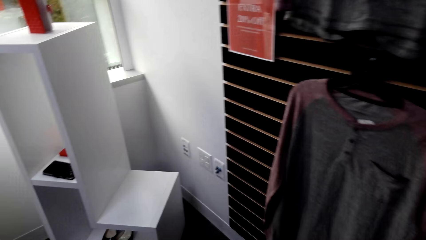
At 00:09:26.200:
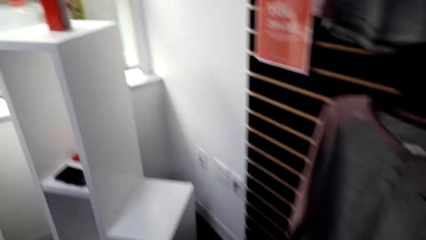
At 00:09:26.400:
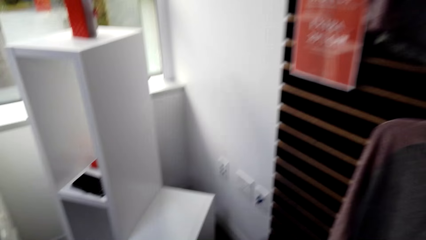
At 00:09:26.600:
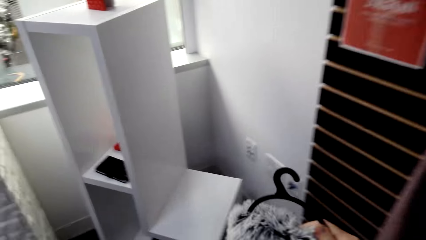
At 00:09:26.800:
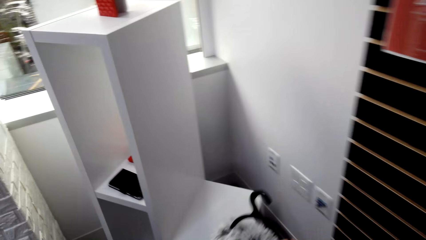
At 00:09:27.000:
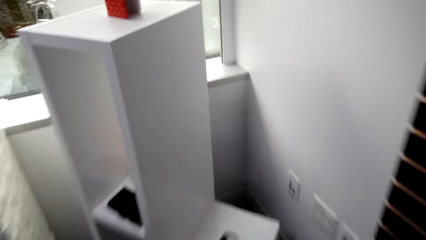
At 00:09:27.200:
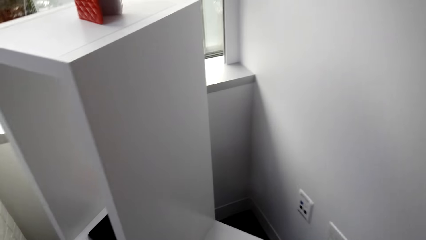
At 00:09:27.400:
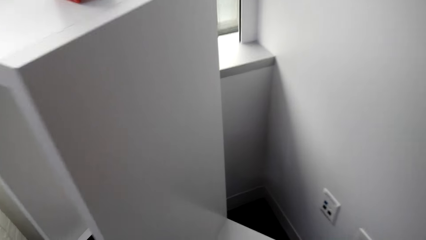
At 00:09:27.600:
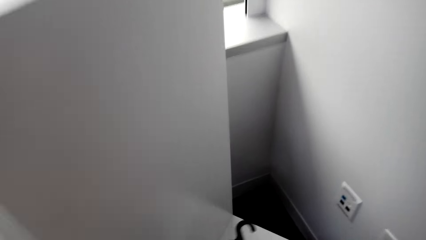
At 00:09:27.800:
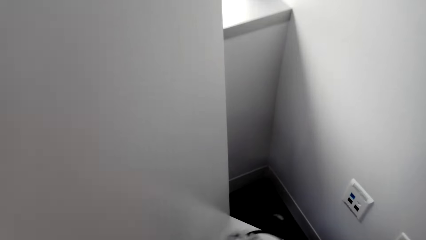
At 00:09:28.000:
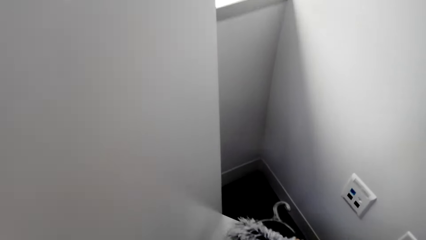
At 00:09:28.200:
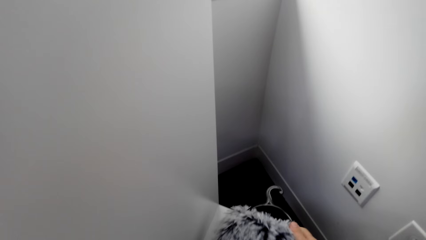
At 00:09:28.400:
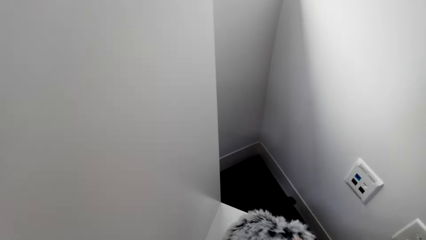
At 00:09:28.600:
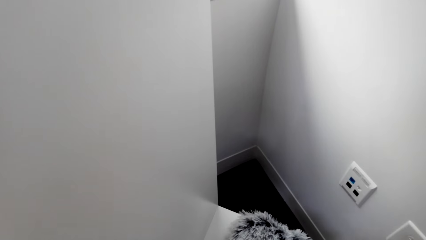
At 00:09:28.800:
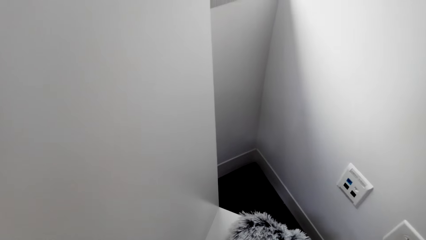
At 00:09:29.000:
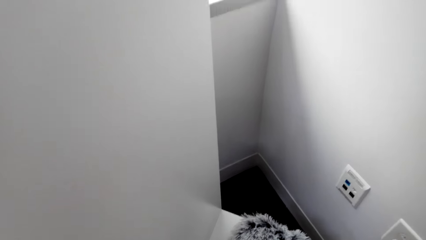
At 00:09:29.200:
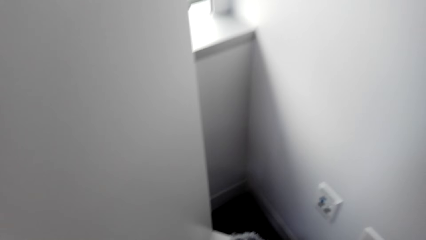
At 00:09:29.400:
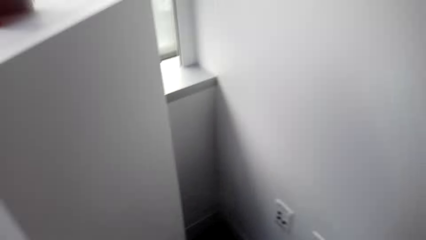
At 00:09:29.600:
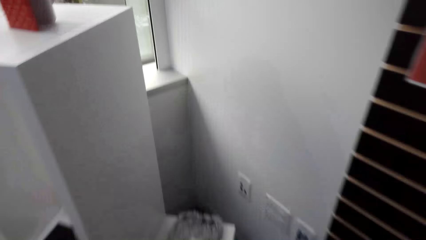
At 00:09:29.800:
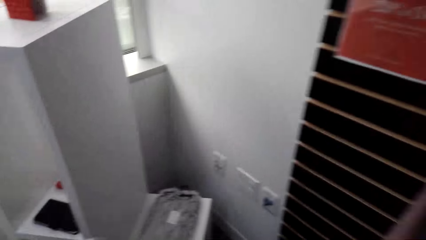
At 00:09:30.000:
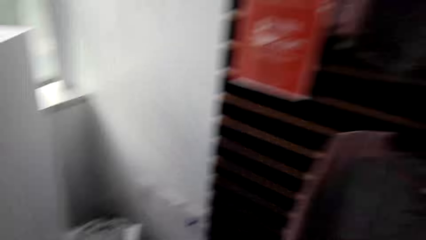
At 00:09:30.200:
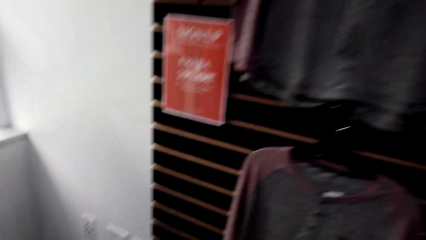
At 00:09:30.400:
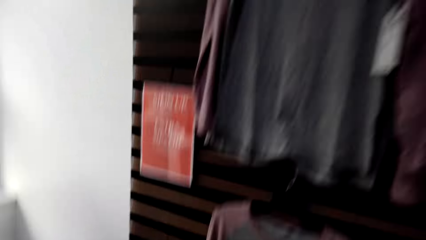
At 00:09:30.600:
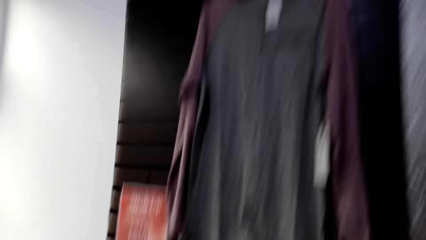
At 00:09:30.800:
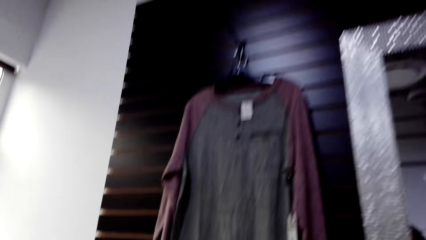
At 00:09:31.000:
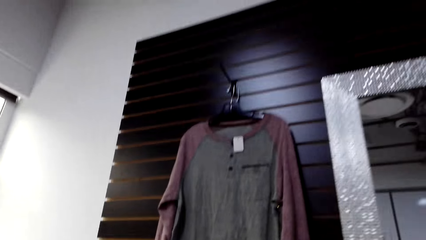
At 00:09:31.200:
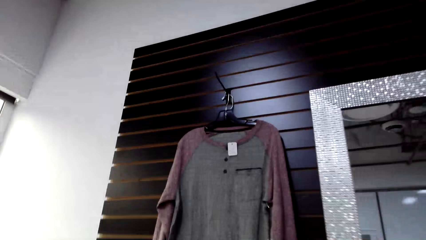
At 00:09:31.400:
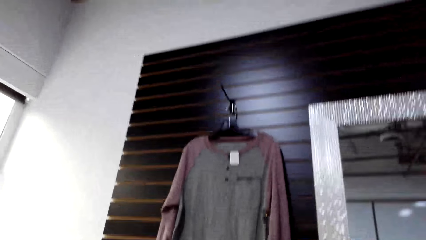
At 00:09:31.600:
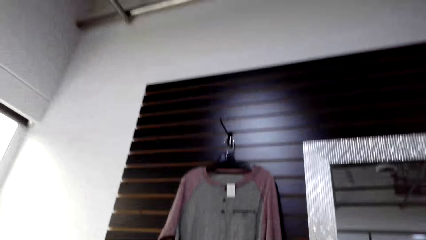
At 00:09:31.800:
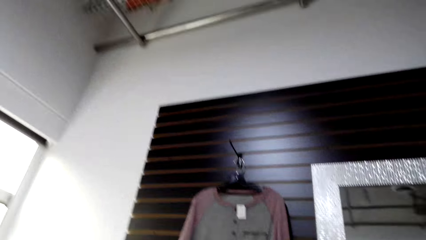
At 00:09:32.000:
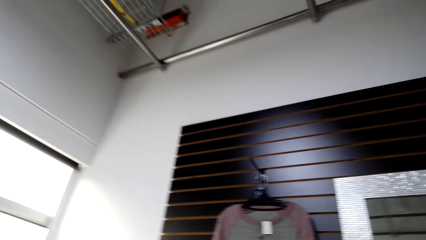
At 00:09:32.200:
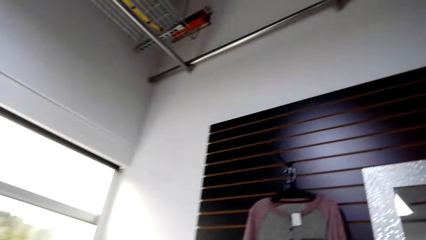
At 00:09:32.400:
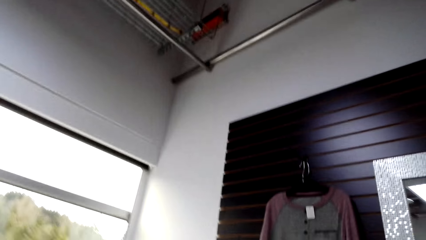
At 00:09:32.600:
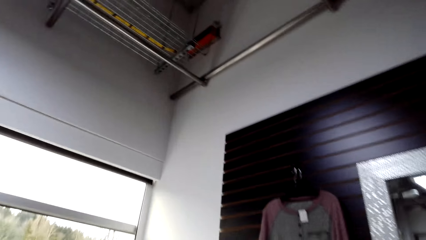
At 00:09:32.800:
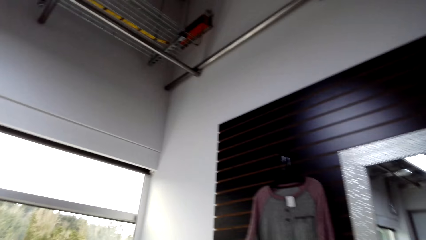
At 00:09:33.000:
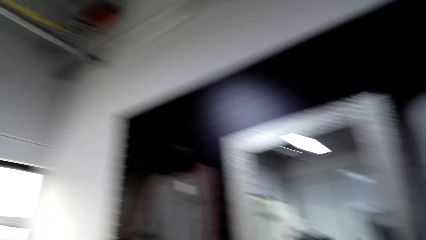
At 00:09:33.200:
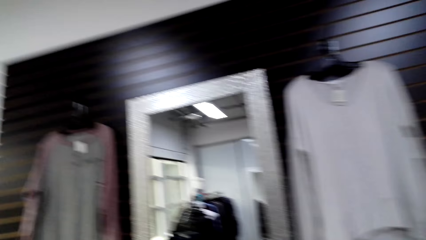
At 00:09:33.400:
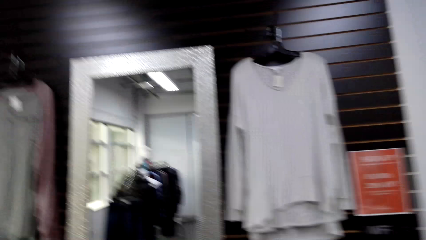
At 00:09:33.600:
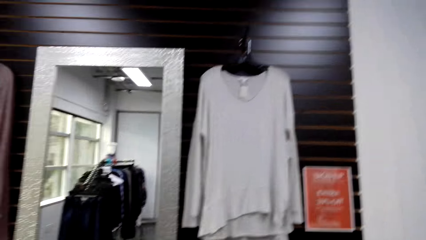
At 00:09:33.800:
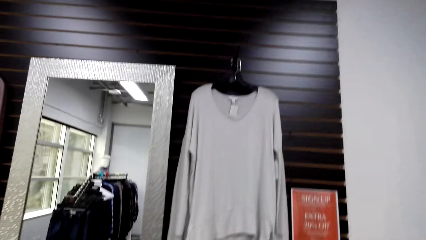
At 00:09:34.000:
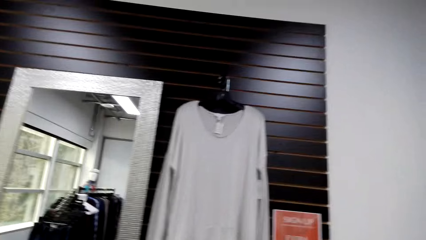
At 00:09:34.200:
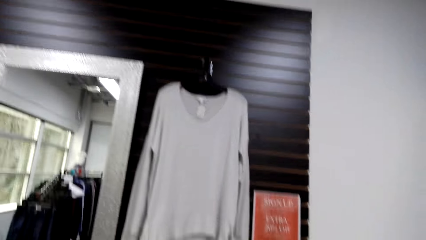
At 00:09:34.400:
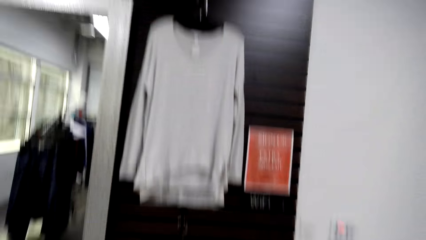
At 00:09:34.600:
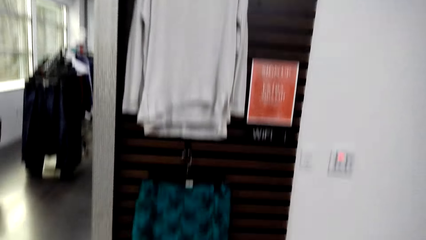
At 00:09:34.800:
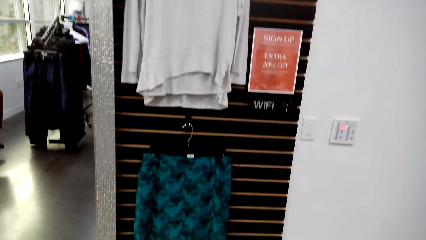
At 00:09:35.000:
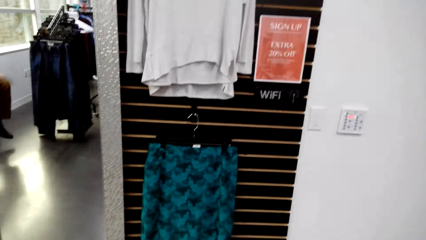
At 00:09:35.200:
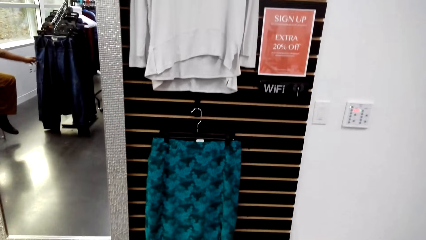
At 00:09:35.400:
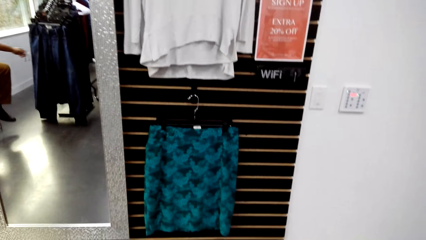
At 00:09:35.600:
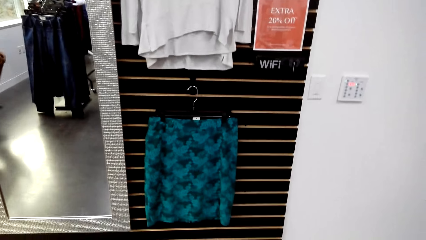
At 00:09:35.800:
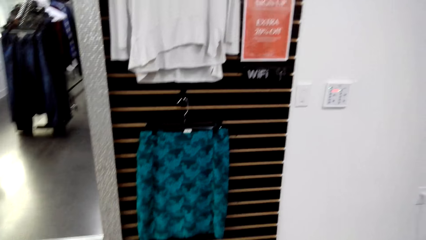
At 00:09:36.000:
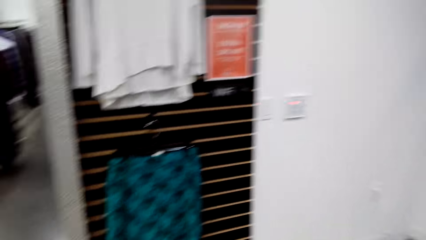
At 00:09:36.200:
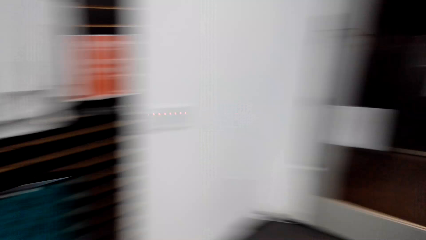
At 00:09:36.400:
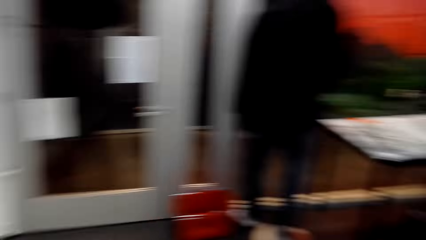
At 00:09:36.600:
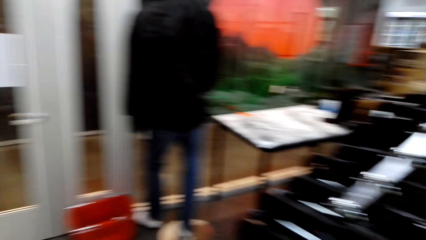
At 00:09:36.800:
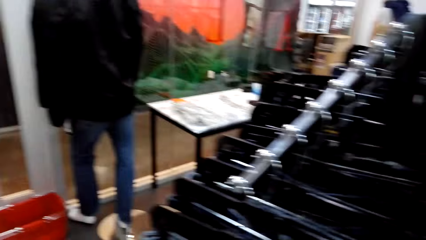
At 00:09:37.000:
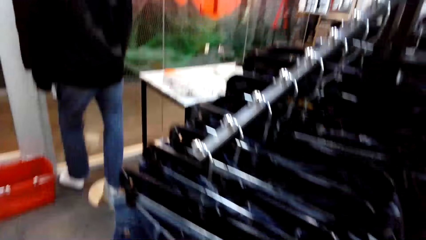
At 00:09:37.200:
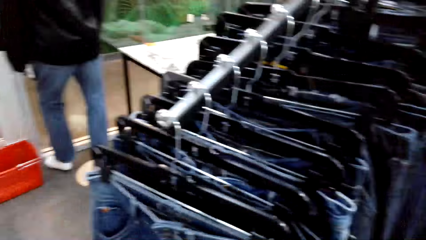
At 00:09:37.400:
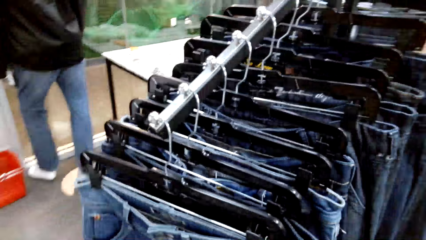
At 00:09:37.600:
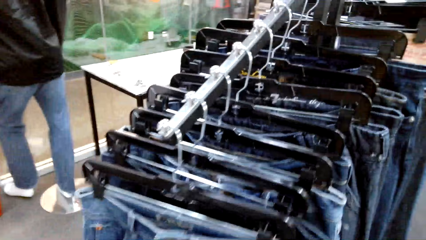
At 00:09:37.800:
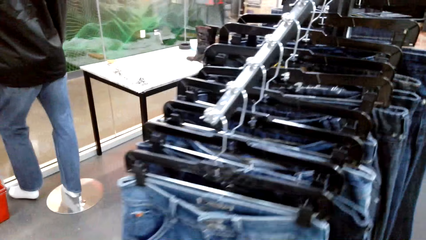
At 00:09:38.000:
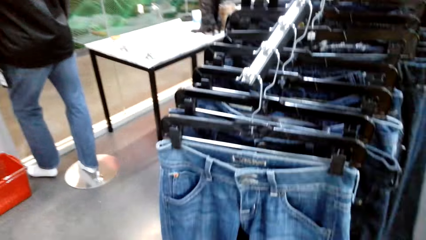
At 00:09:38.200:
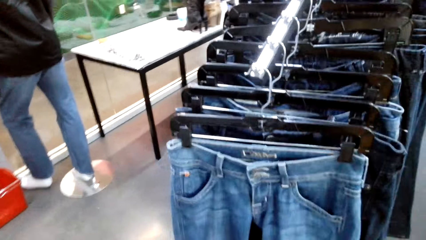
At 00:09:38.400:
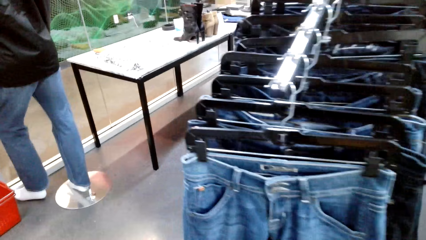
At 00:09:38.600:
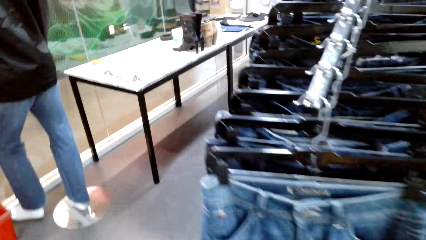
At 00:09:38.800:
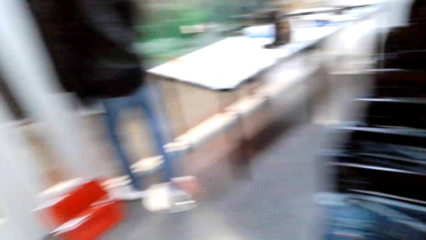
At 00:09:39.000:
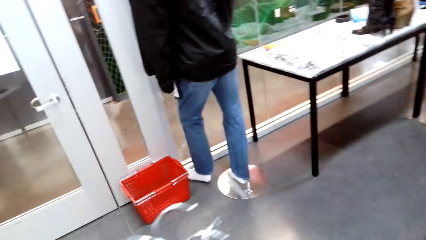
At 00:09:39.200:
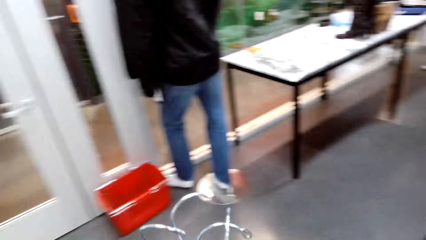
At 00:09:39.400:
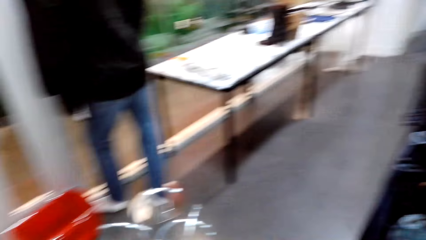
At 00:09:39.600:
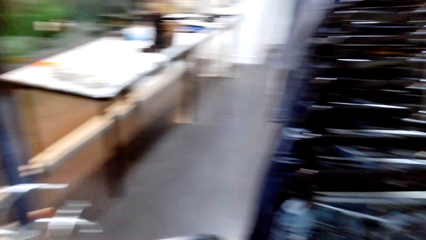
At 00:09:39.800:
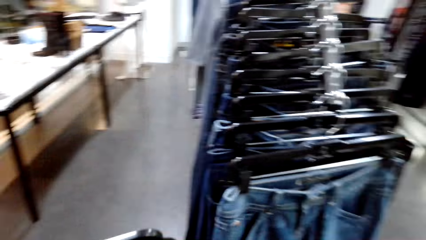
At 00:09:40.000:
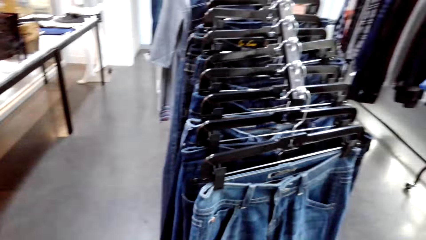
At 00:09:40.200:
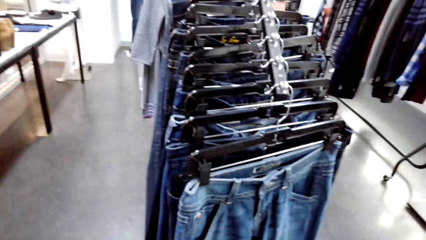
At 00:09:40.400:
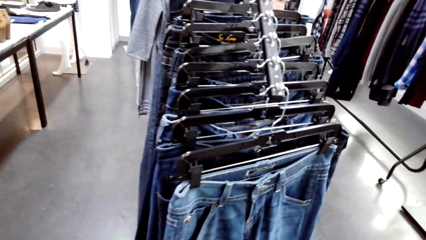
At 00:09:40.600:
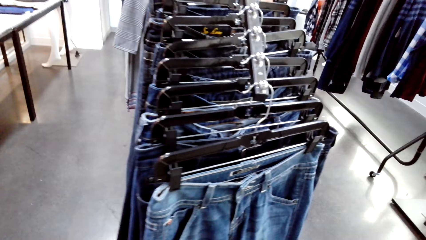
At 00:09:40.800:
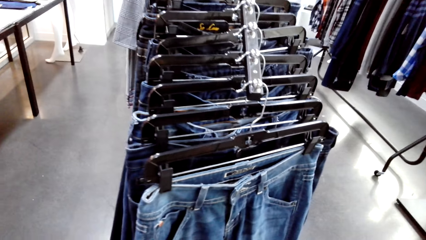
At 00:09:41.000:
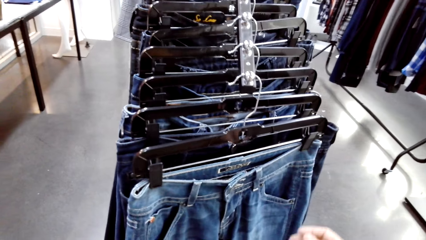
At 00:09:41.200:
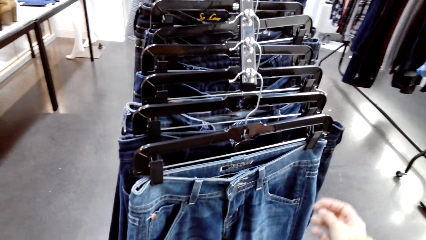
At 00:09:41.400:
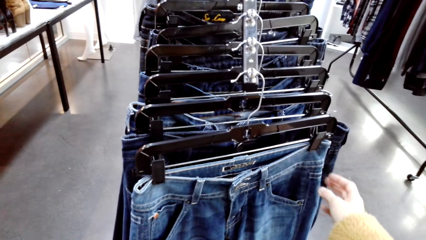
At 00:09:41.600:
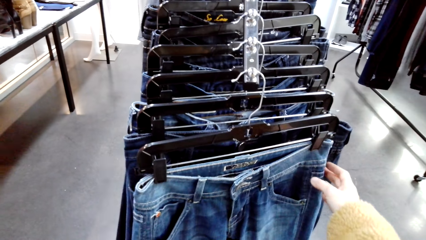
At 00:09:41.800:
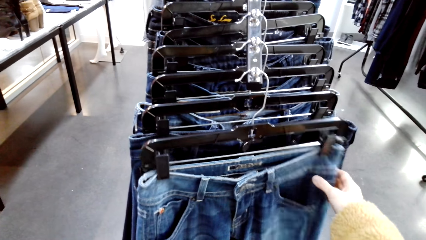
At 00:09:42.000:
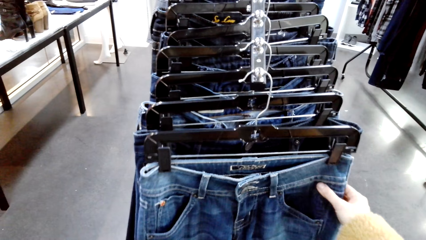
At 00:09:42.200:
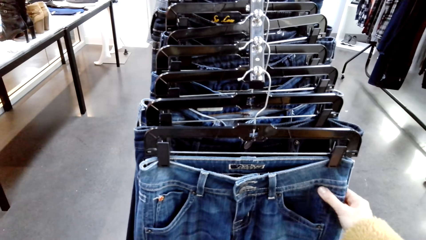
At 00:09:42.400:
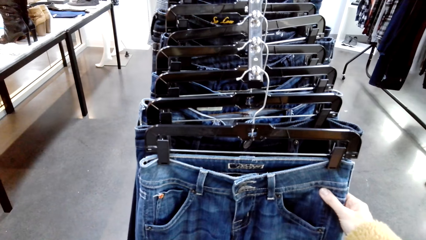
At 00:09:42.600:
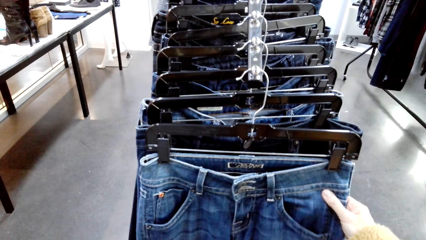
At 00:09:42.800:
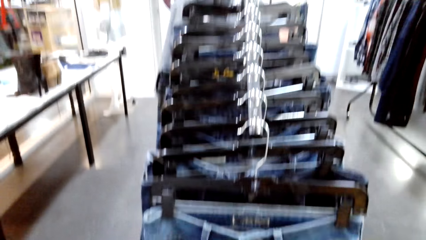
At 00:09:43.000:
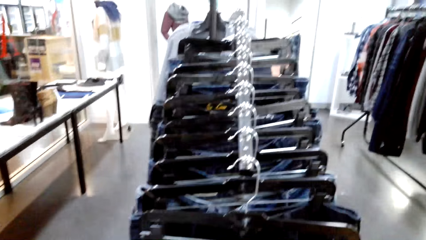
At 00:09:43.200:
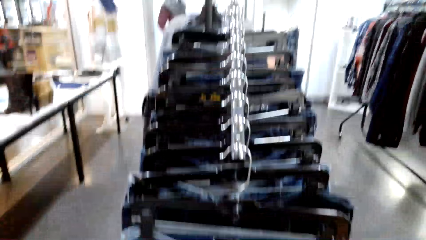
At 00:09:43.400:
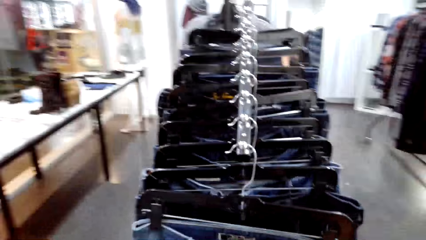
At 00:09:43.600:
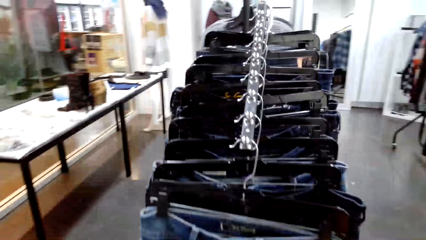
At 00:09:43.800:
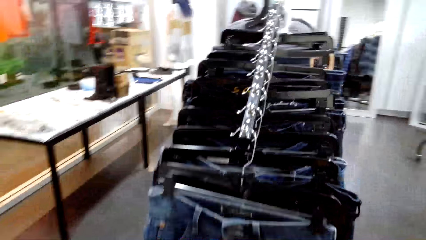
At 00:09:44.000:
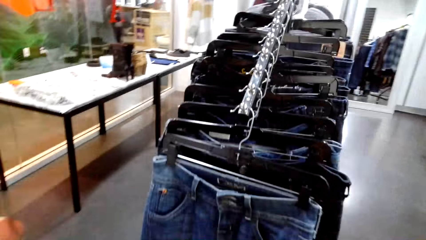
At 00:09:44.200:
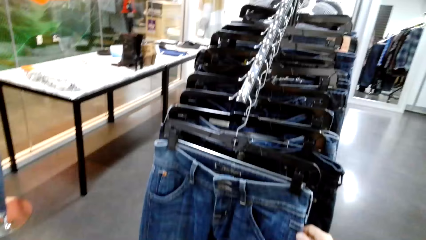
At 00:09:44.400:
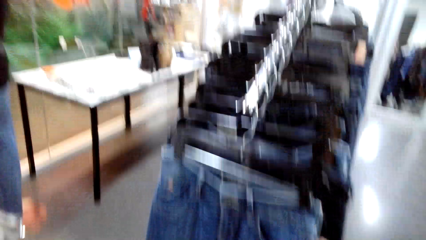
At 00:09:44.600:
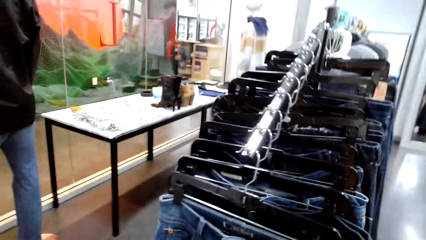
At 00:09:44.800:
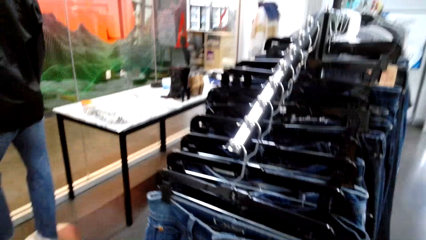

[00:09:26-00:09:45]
The camera wearer puts the scarf on the shelf. They look around the boutique. They turn to the other side. They touch the jeans on the hanger stand. They look at the trousers. They hold the trouser.
